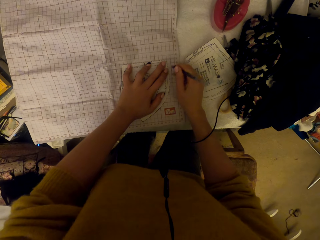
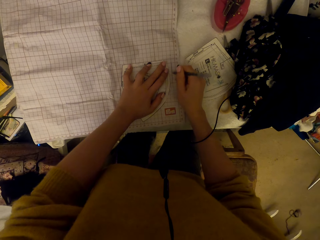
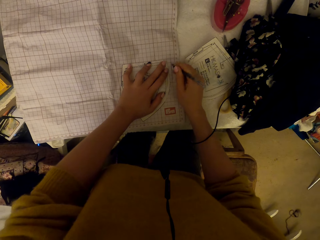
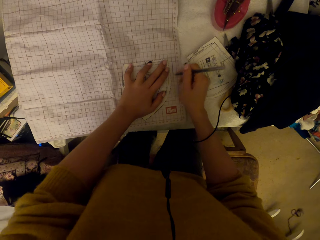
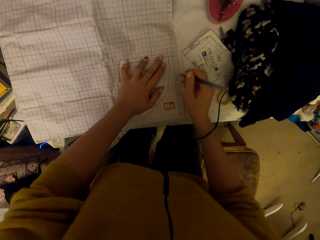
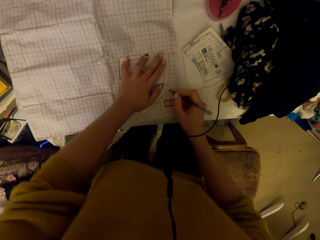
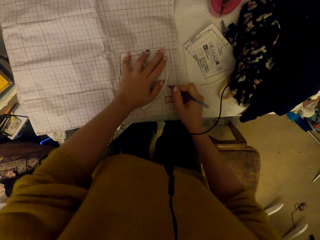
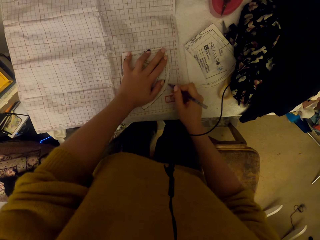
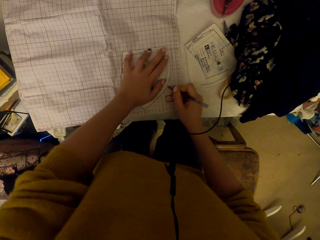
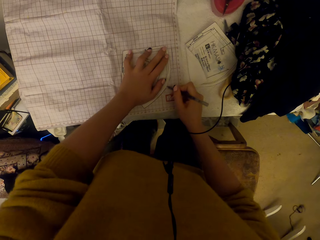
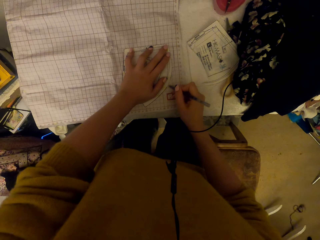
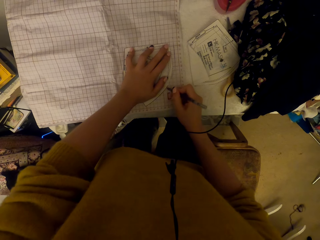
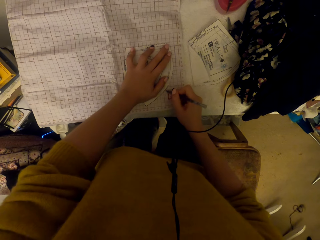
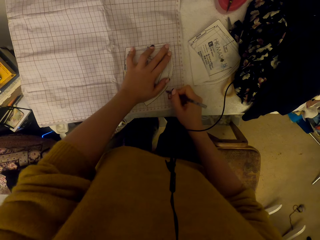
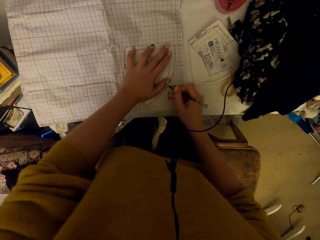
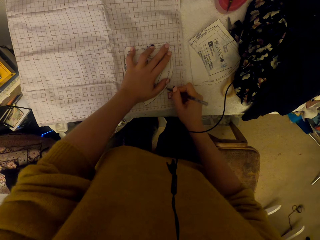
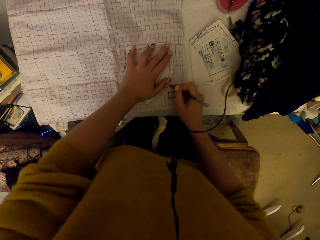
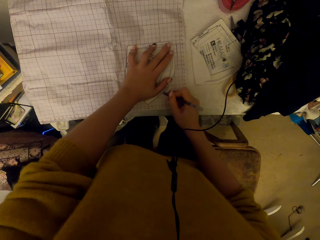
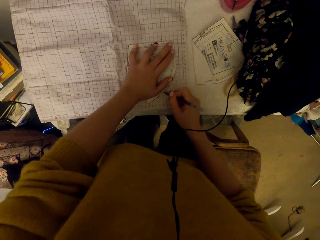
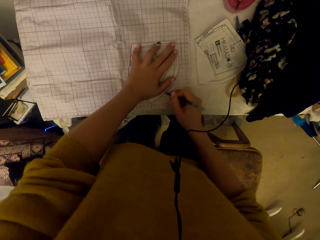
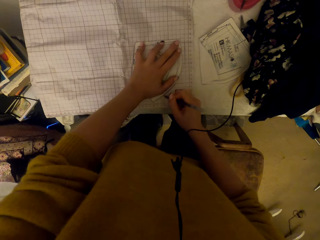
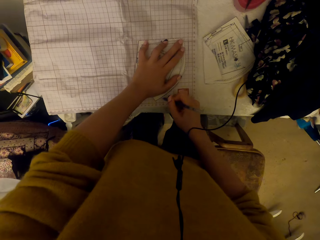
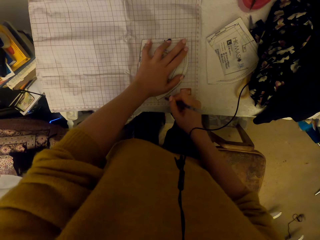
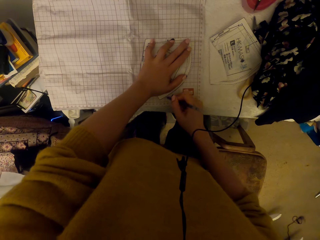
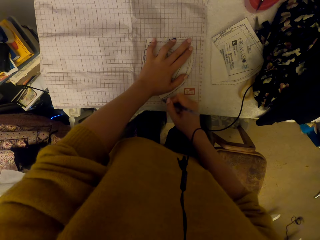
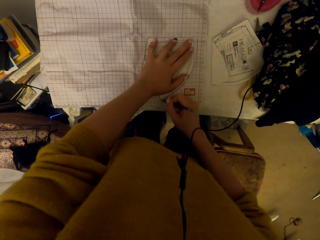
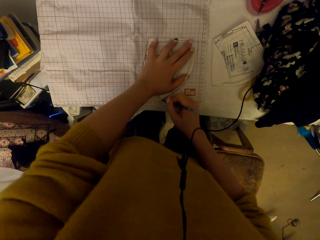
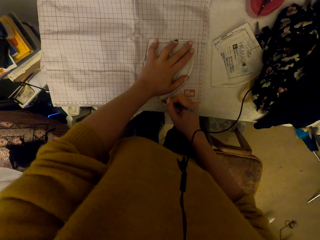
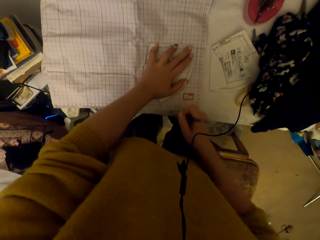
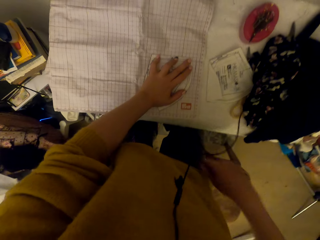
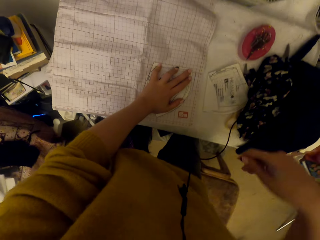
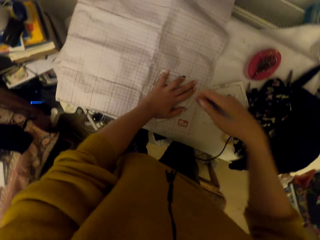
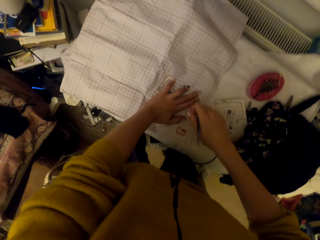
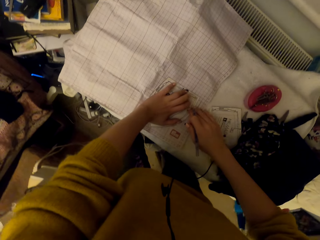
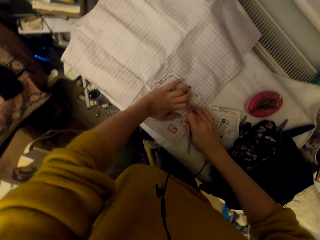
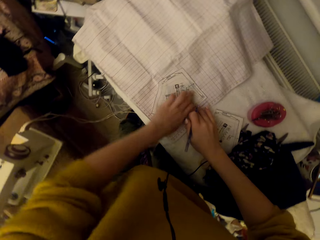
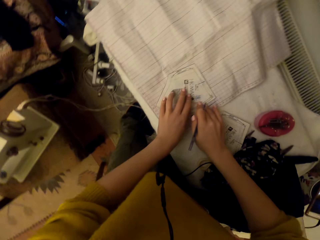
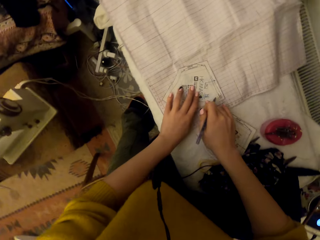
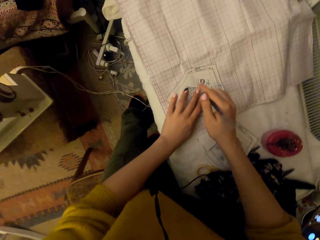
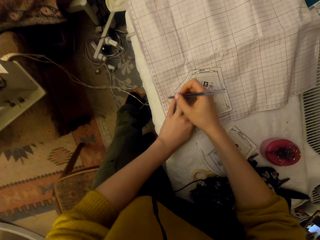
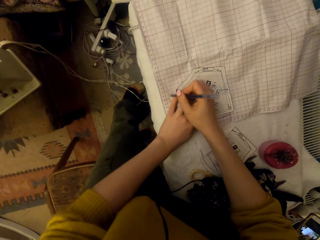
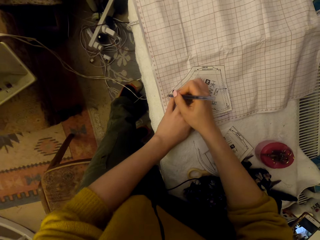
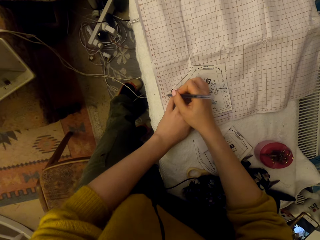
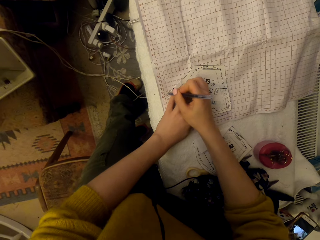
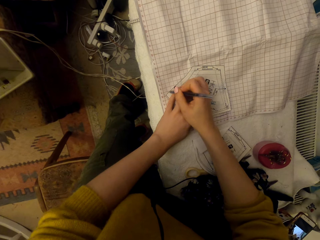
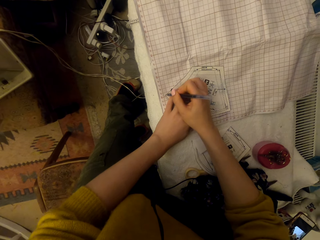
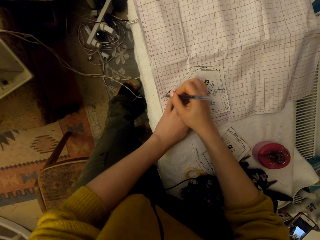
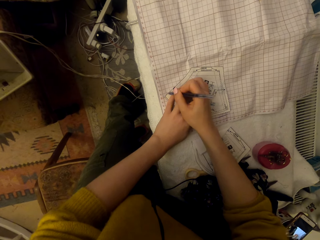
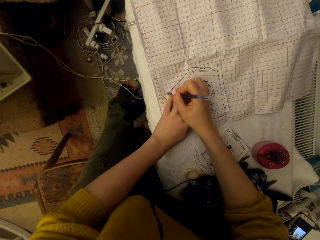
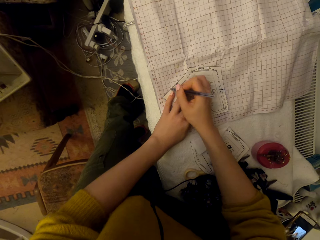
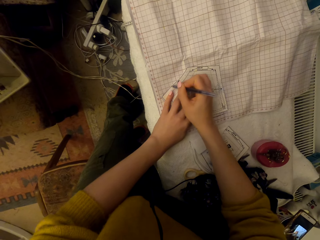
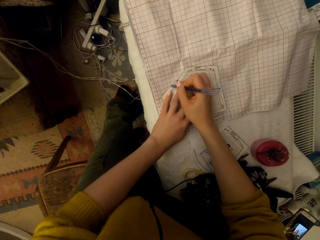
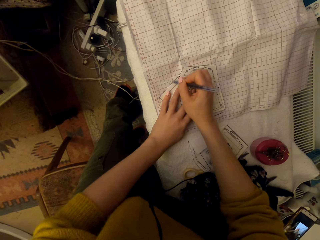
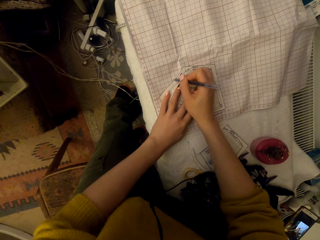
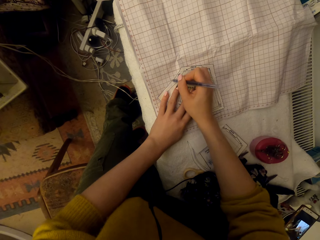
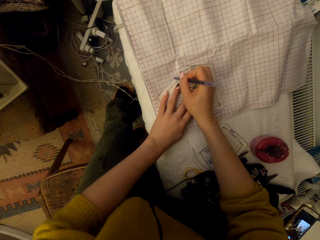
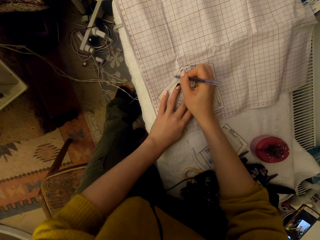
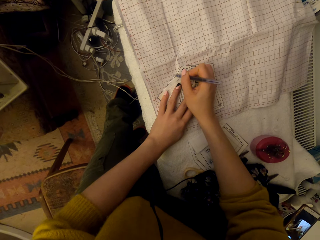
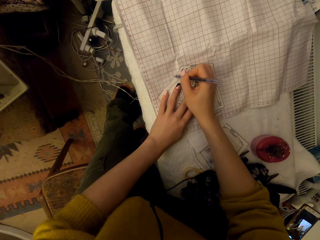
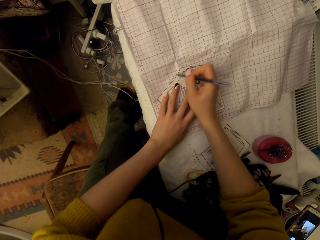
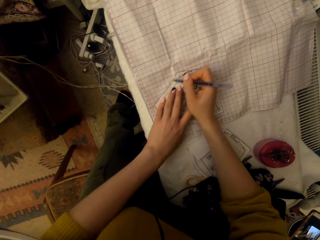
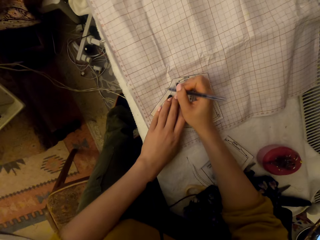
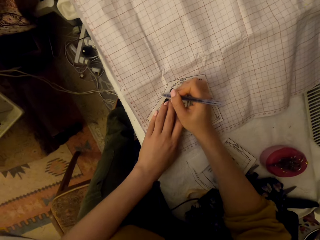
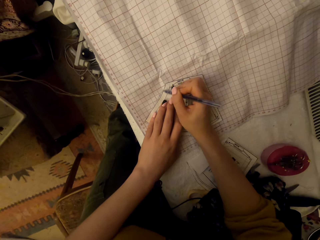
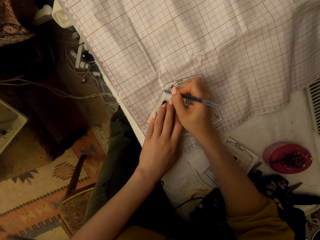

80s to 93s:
The camera wearer adjusts hands. They mark on the graph paper using the pen.

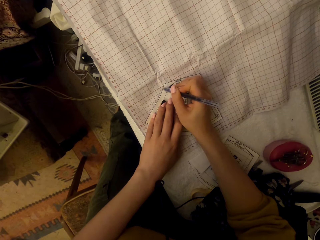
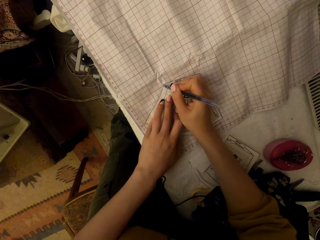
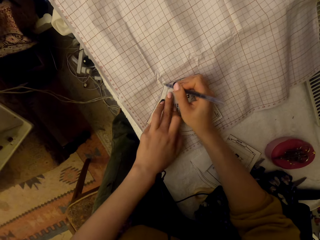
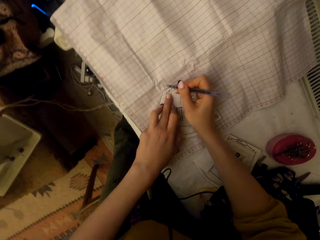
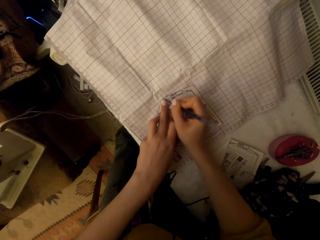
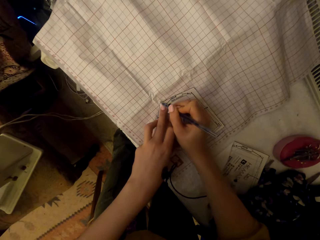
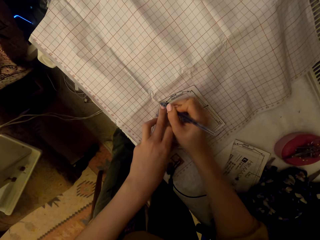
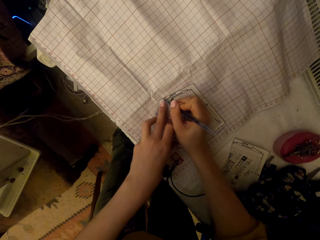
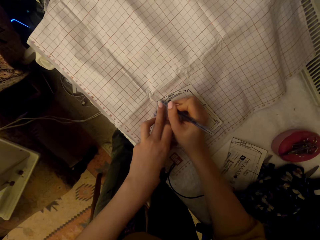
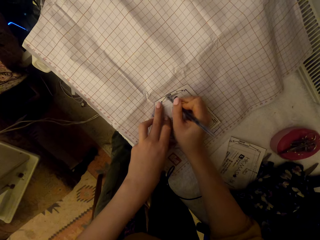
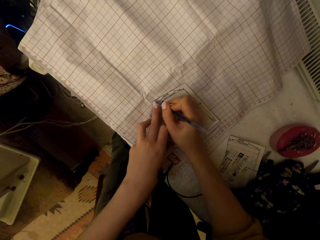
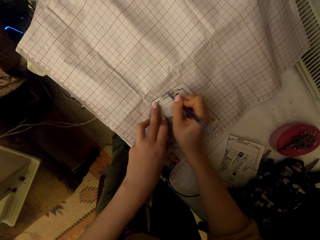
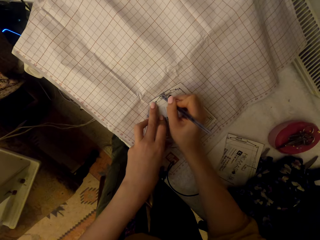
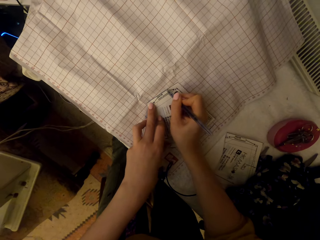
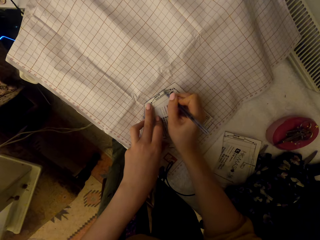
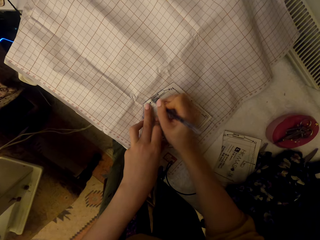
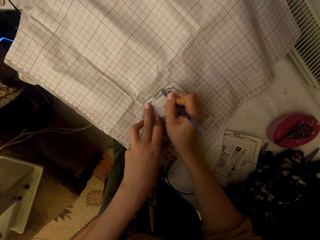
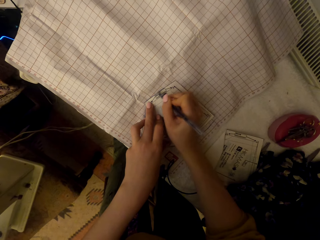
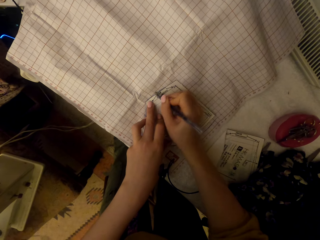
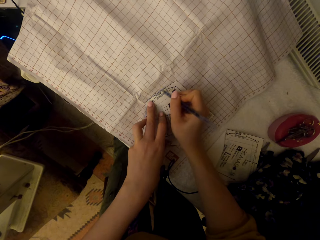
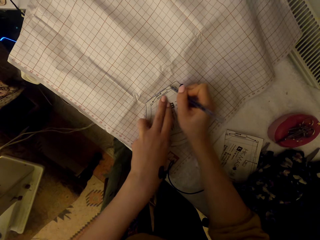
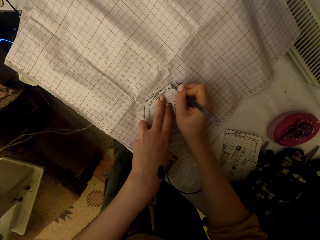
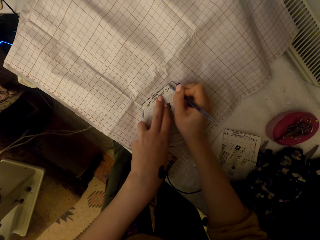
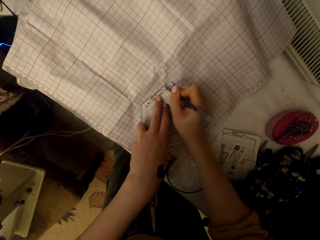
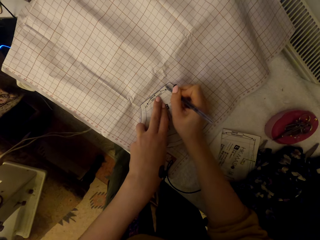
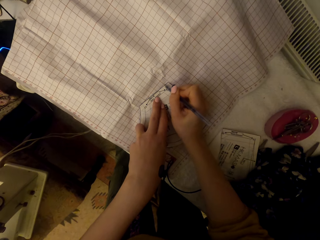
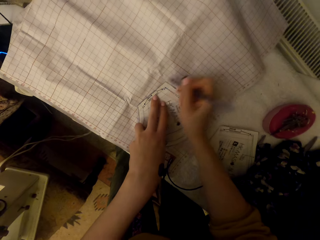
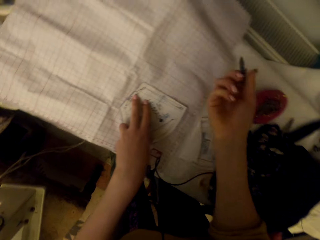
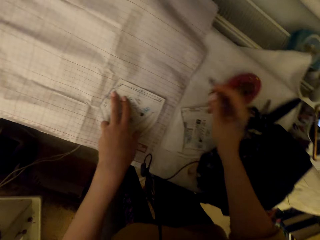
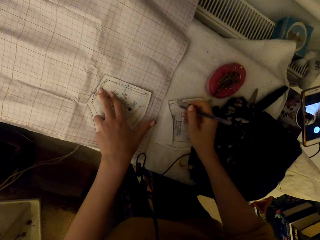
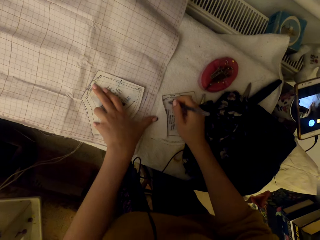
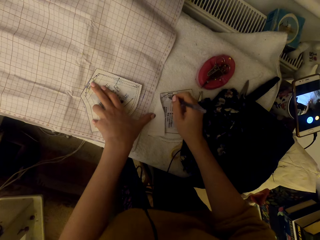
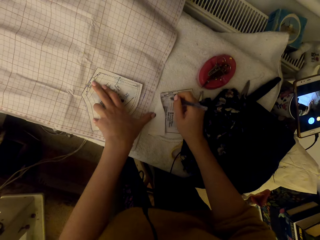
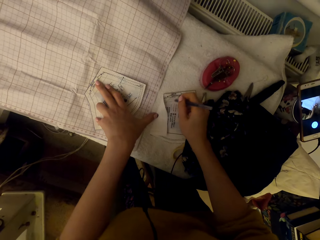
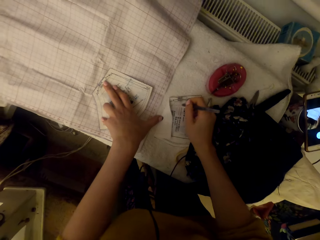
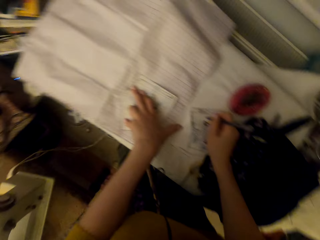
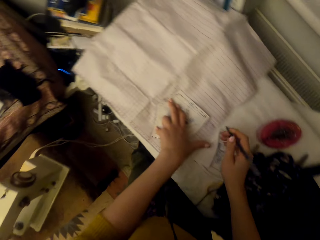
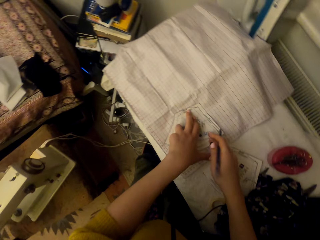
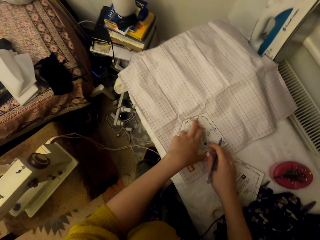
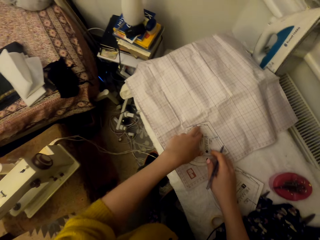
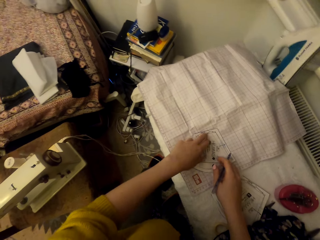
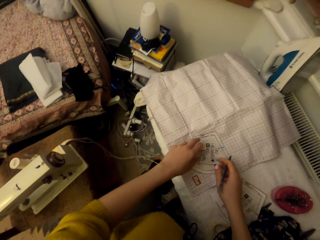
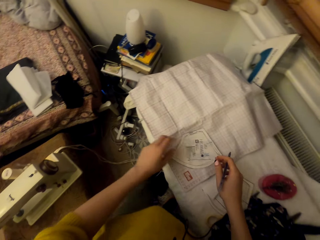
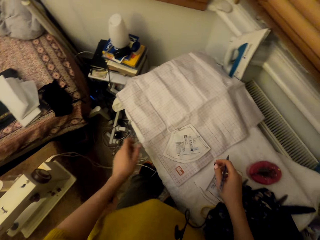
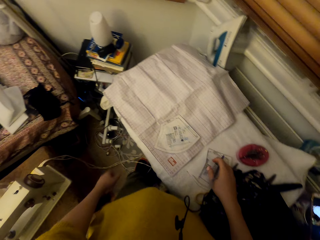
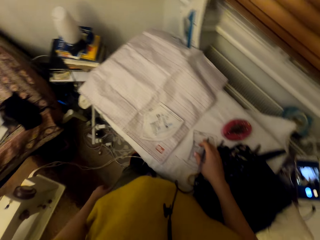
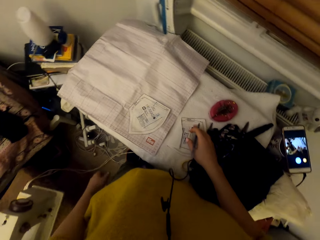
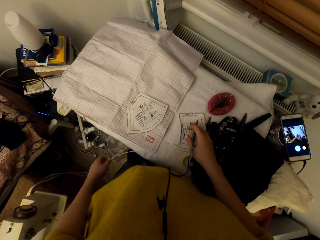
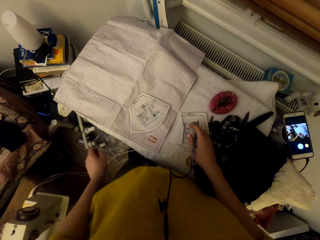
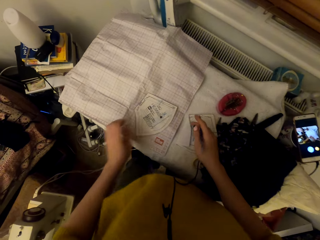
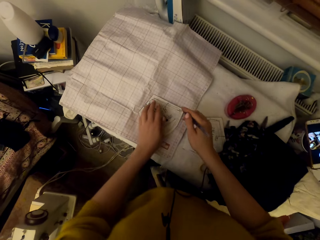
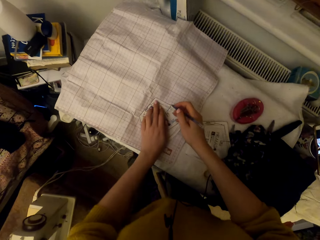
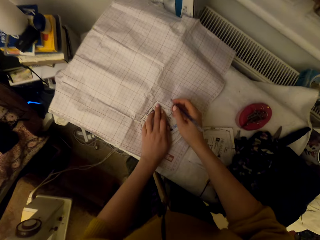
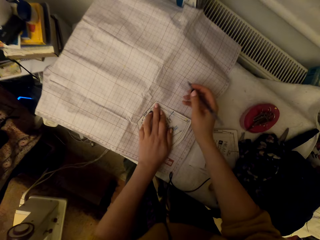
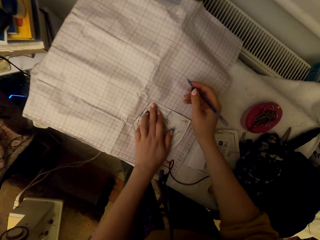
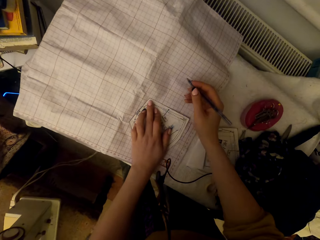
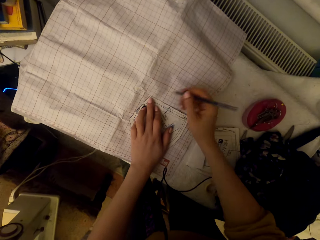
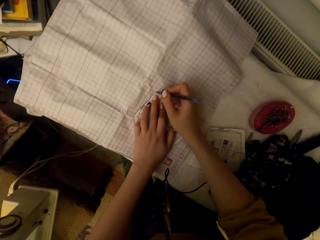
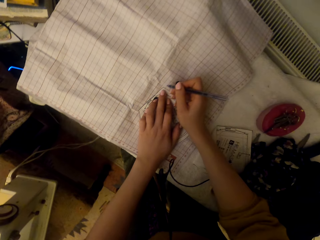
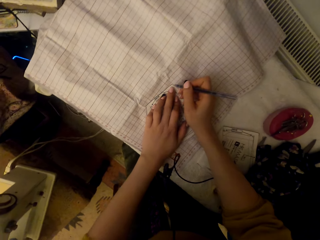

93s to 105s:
The camera wearer scratches on the graph paper using the pen. They scratch on a paper cut piece using the pen. They release the paper cut piece. They hold the paper cut piece on the graph paper.
